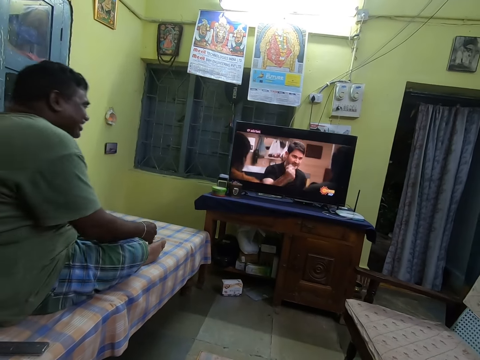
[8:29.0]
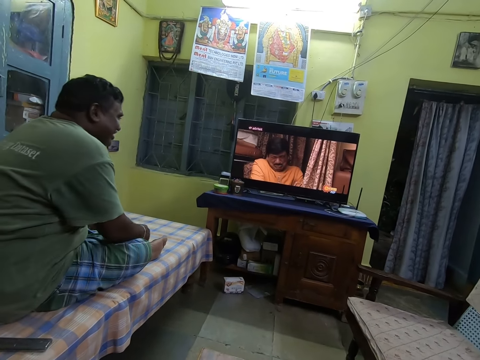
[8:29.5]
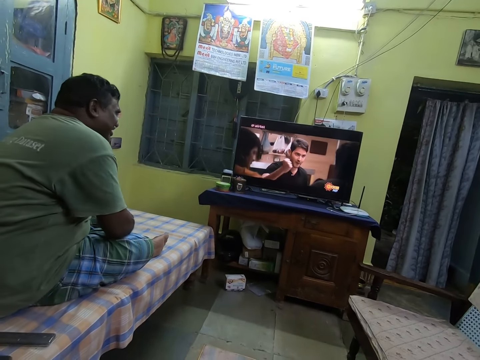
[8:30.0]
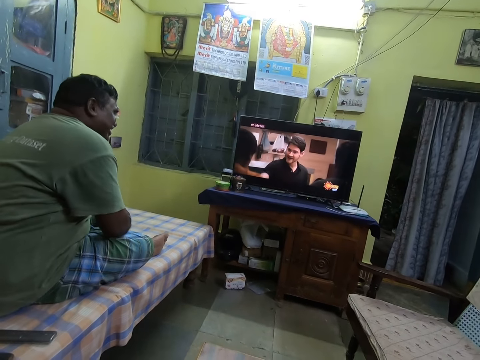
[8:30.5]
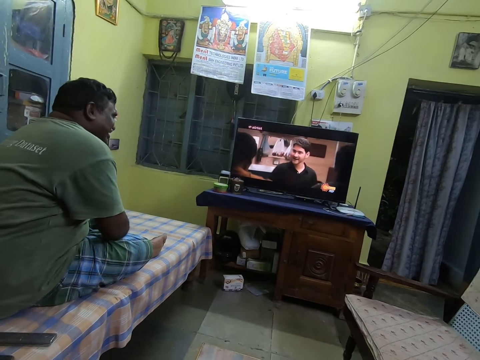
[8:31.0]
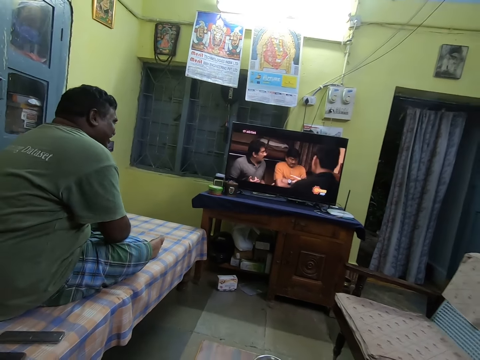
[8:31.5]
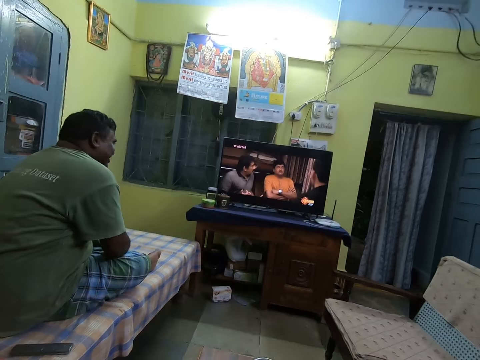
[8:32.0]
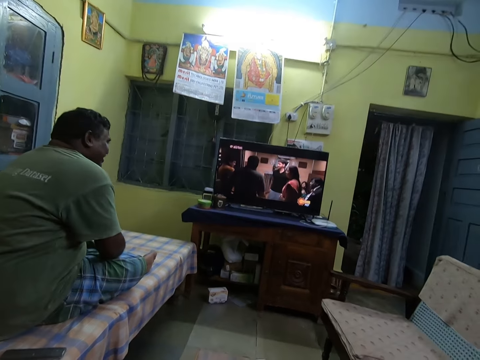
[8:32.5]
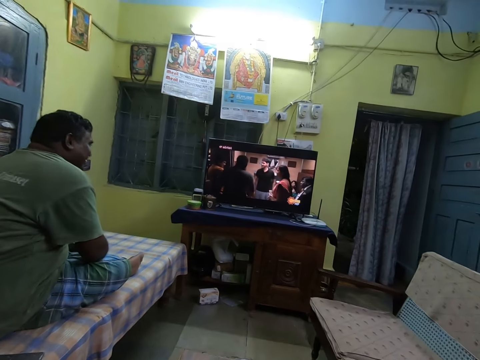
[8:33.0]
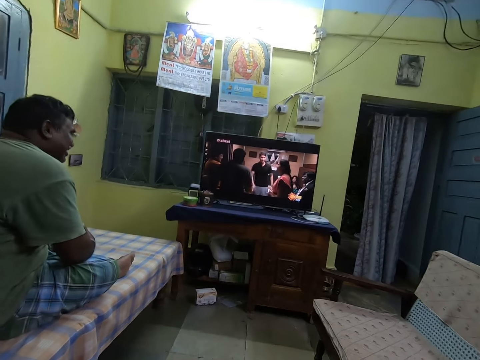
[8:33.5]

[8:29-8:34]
The man places his right hand on his right lap.

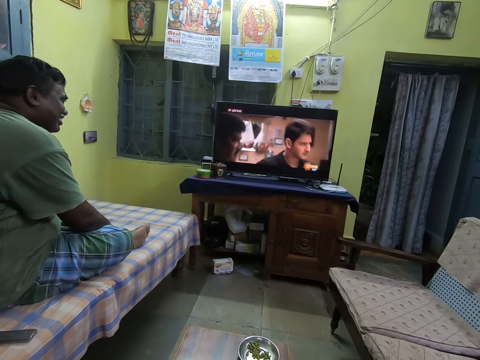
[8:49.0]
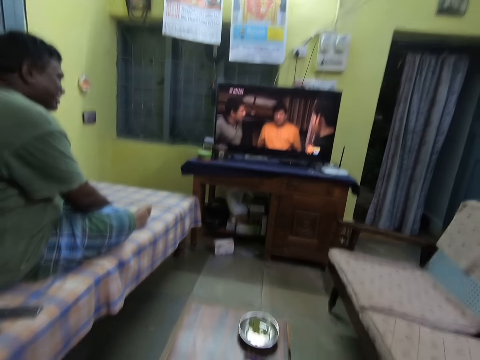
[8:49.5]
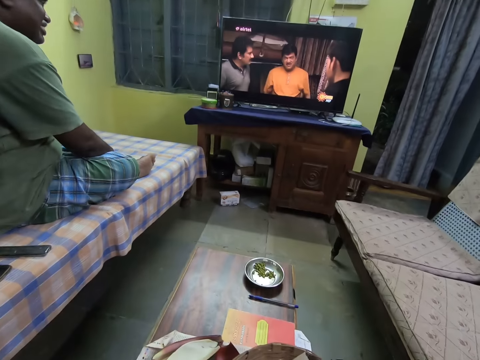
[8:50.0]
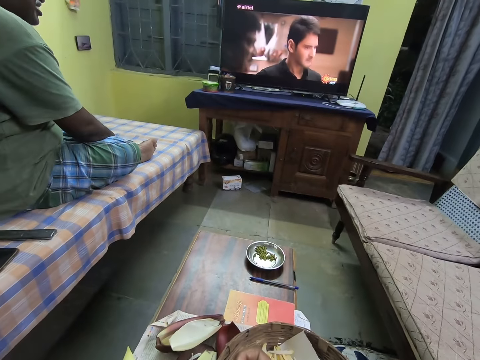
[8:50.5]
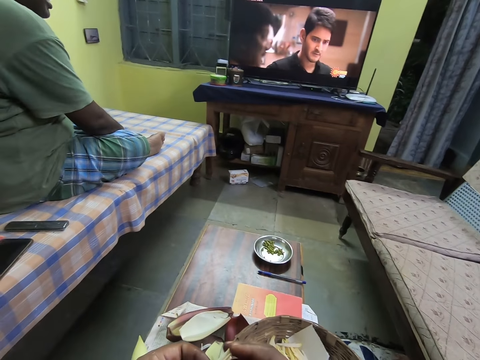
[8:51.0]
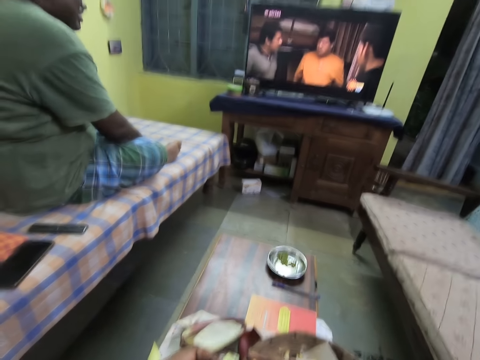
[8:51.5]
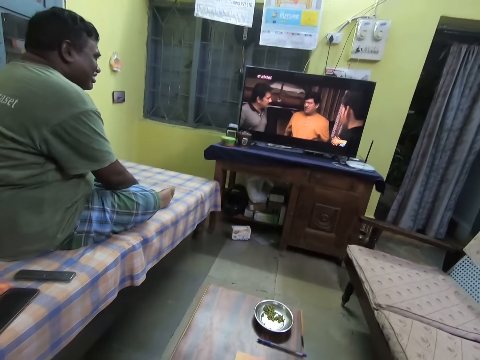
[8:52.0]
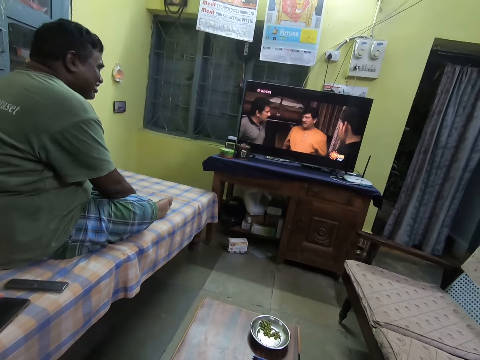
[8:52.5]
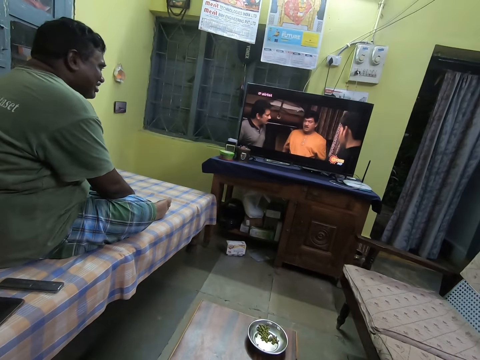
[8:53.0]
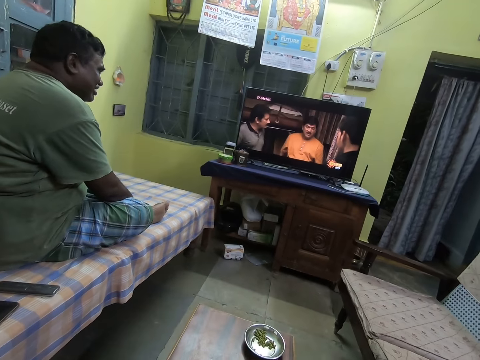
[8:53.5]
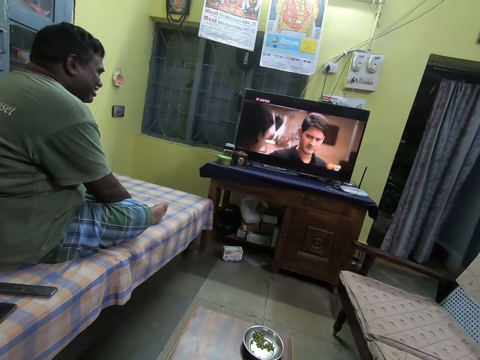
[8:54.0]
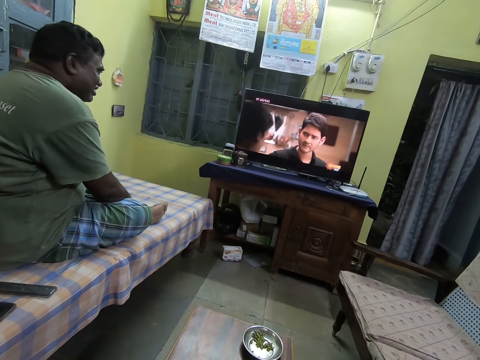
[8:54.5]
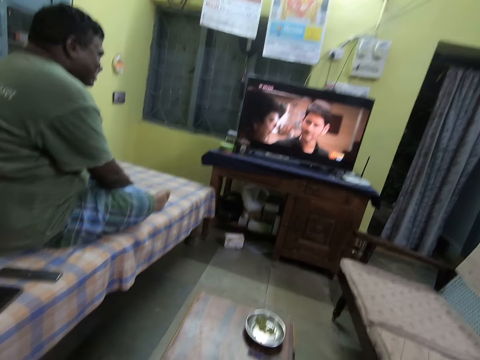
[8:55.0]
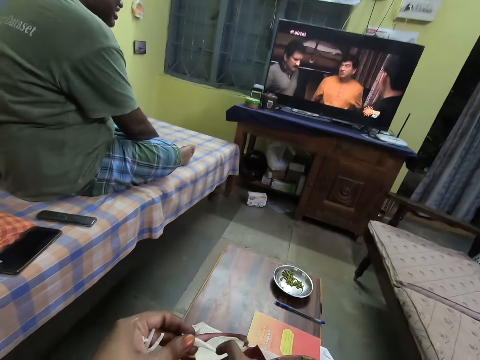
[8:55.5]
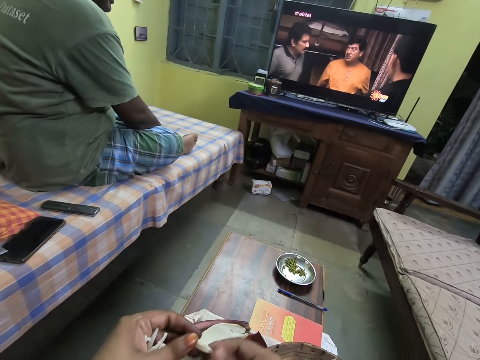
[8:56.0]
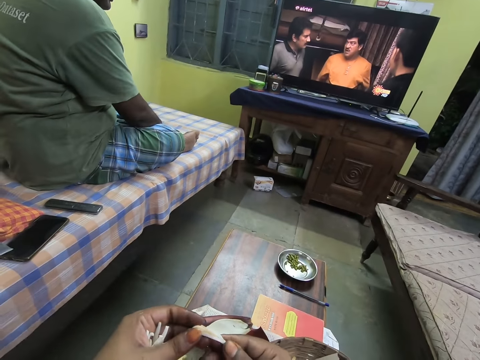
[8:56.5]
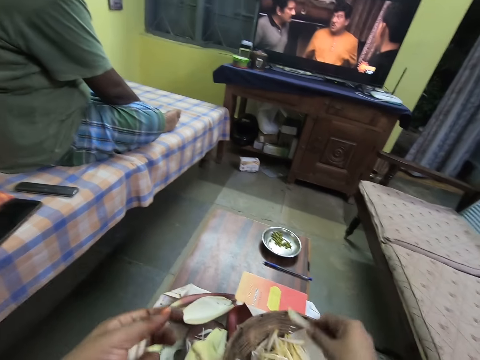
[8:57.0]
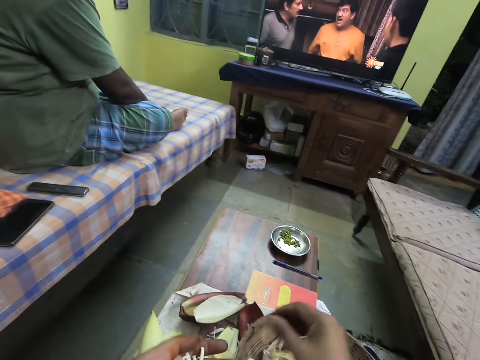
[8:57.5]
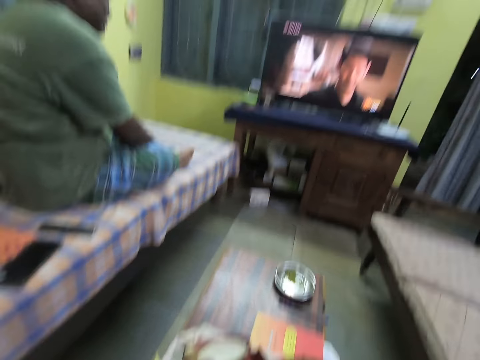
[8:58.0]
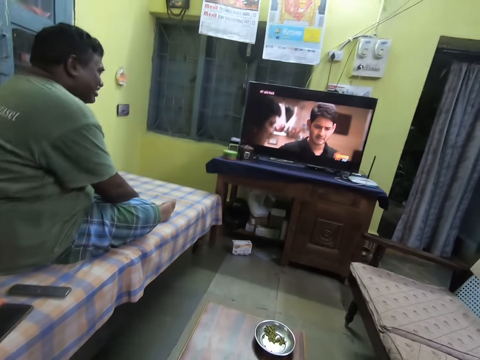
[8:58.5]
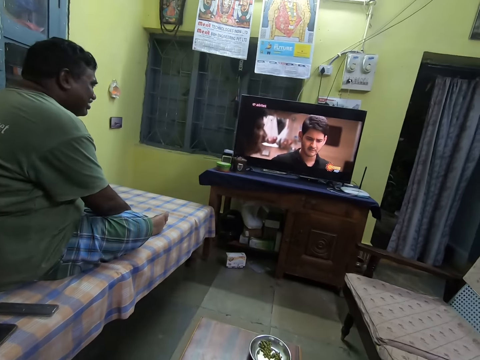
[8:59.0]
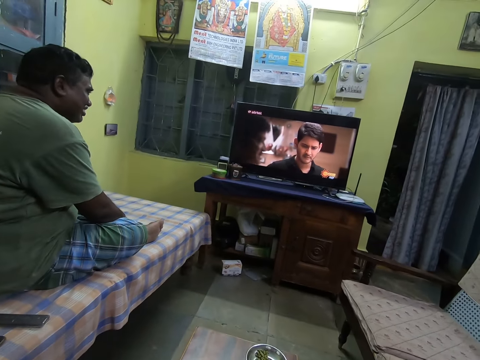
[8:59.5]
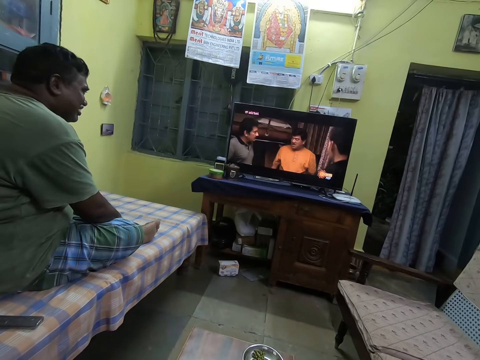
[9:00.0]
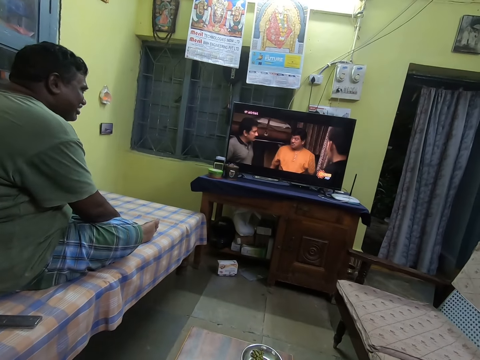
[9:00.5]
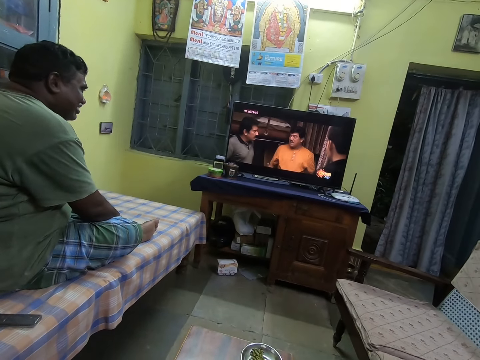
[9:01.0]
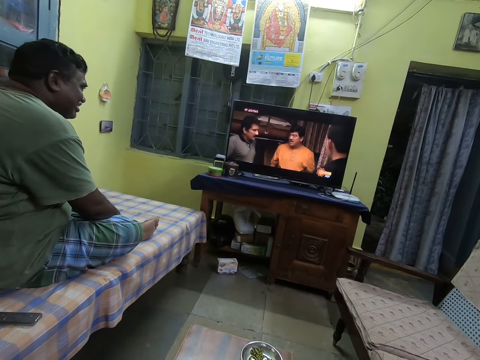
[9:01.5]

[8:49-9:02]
The camera wearer holds a banana blossom bell with her hands. She takes the blossom bell from her left hand with her right hand. She drops the banana blossom bell in the basket on the table with her right hand. She watches the television in the house.

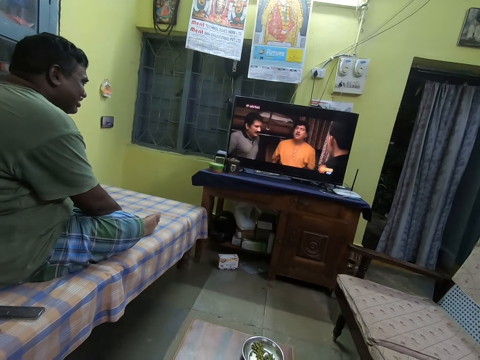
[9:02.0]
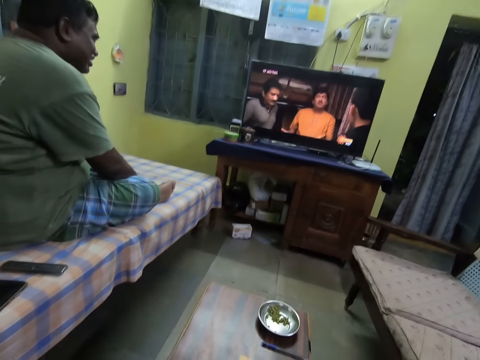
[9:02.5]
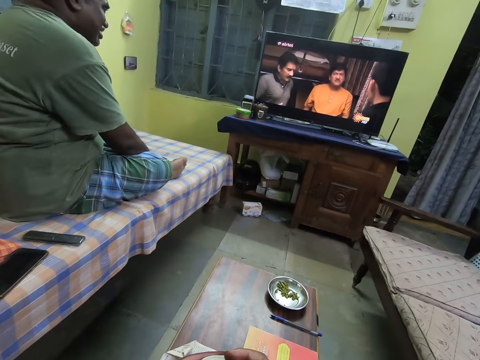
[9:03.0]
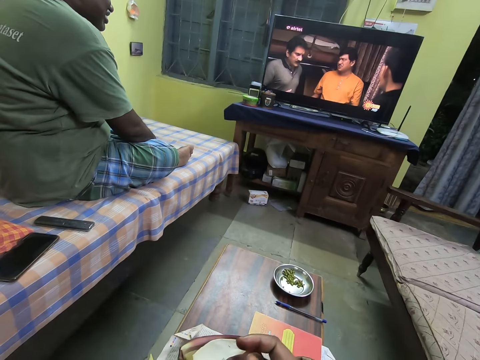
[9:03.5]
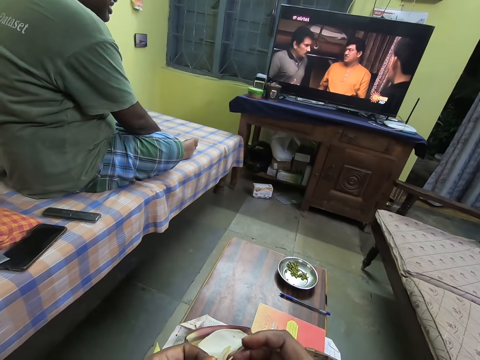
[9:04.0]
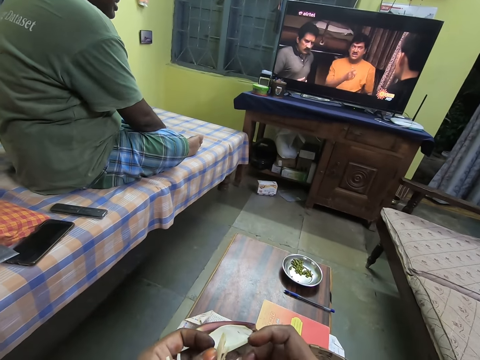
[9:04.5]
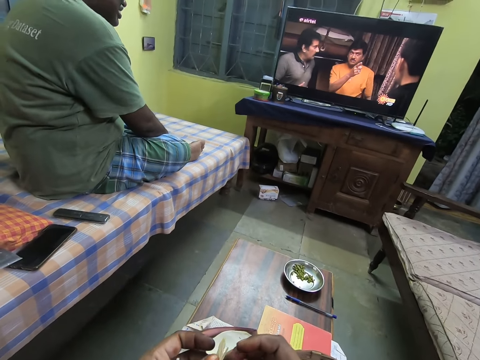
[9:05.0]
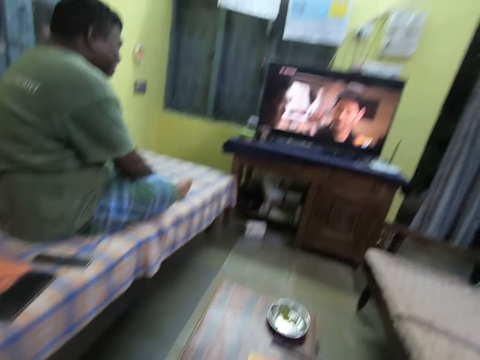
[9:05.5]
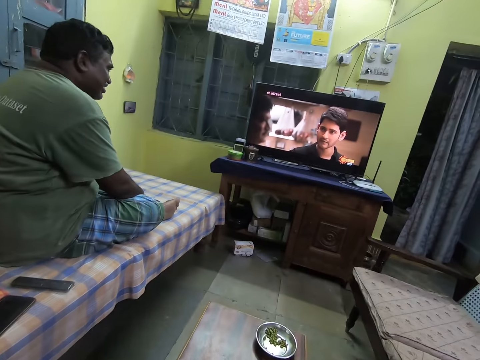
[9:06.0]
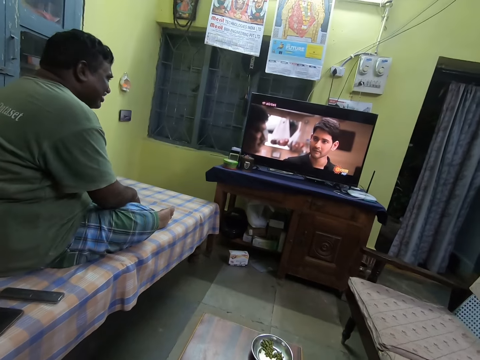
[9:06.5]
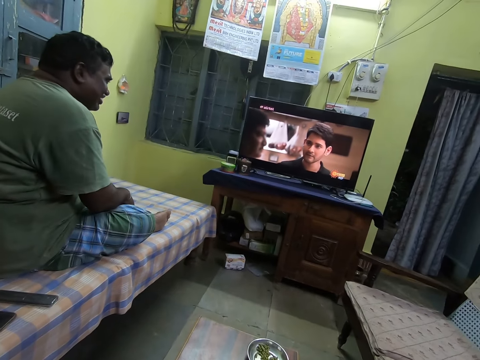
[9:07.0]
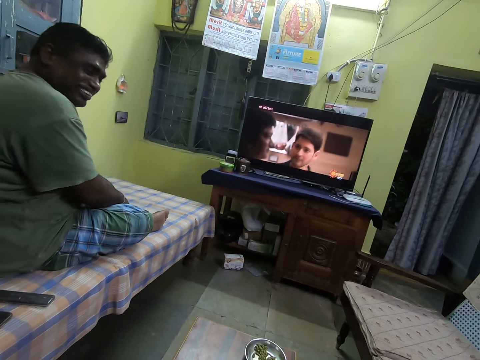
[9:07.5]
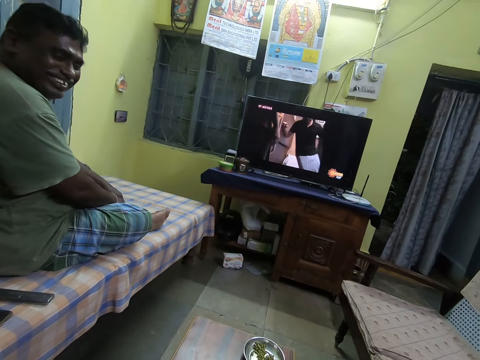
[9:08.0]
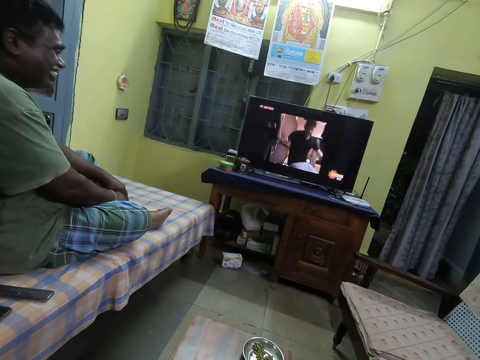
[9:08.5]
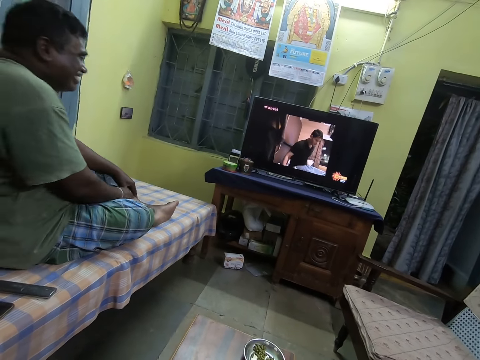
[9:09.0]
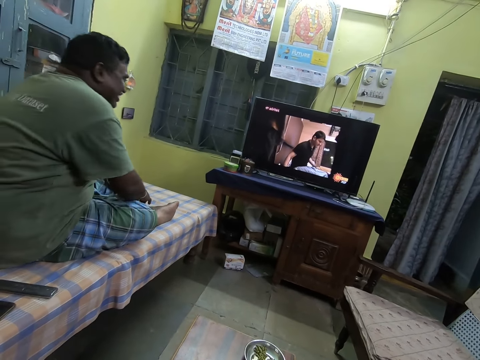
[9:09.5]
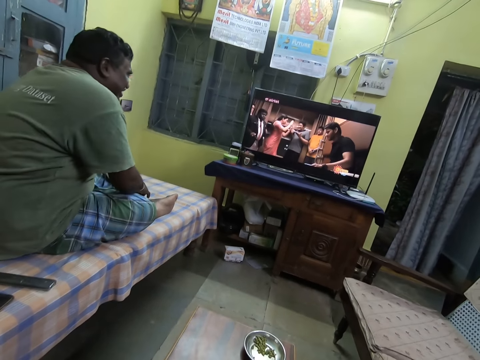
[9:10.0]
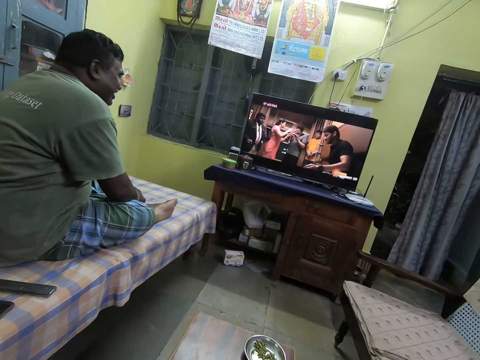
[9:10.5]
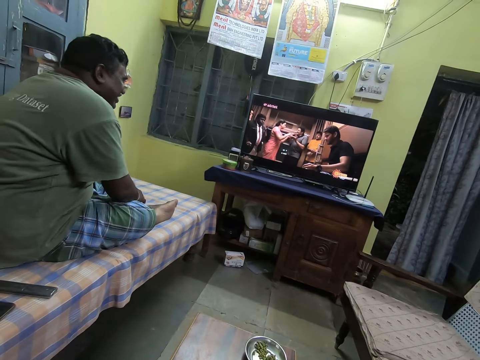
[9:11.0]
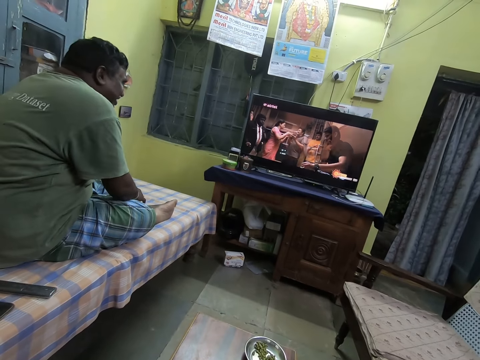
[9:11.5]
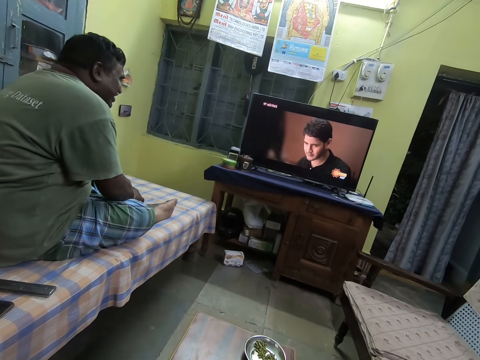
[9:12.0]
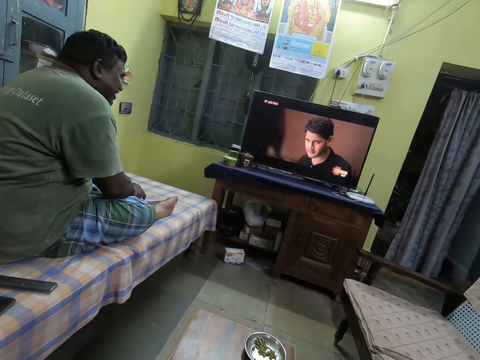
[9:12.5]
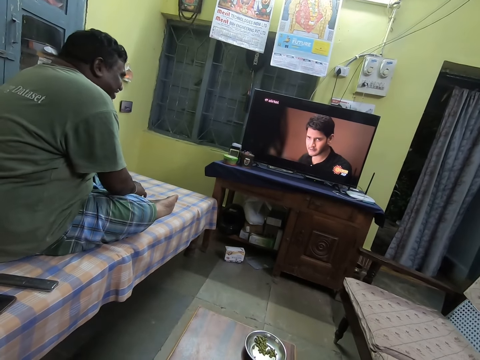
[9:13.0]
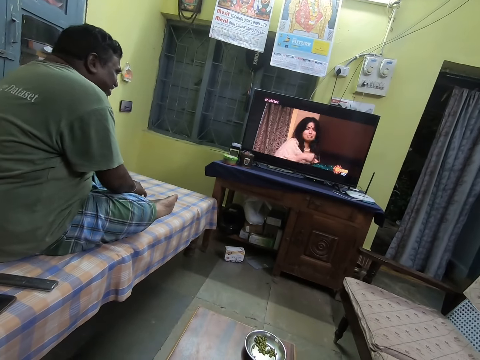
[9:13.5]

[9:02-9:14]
The camera wearer peels a banana blossom bell in her left hand with her right hand. She watches the television.
